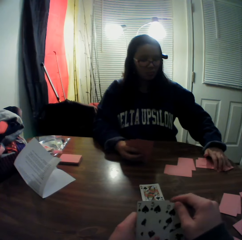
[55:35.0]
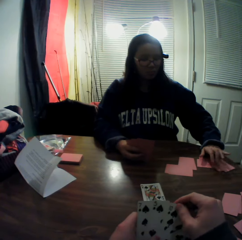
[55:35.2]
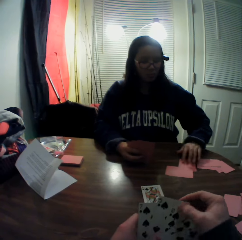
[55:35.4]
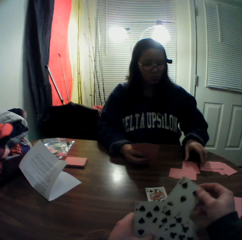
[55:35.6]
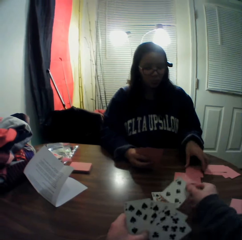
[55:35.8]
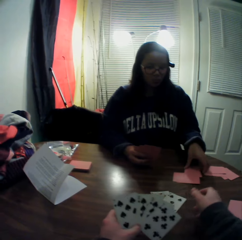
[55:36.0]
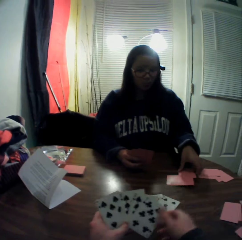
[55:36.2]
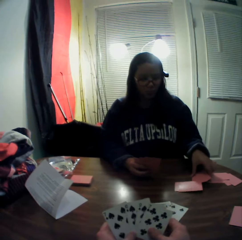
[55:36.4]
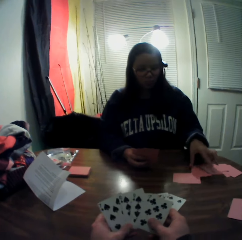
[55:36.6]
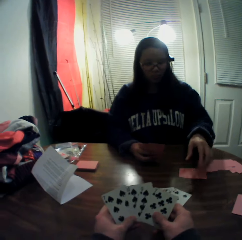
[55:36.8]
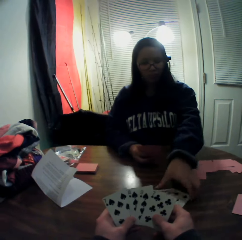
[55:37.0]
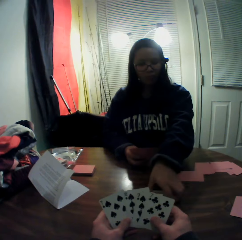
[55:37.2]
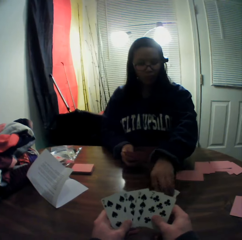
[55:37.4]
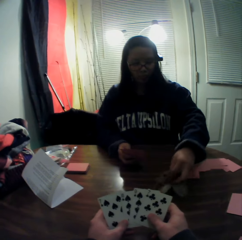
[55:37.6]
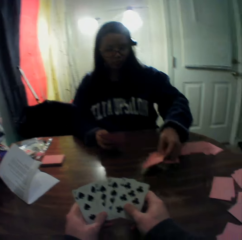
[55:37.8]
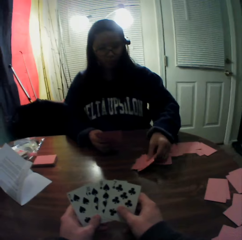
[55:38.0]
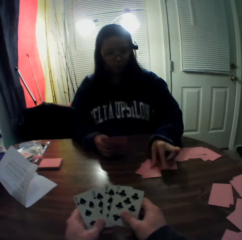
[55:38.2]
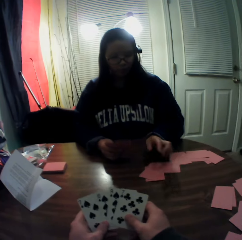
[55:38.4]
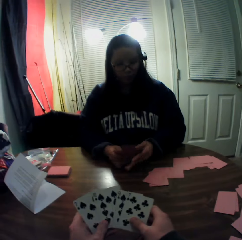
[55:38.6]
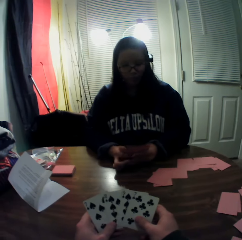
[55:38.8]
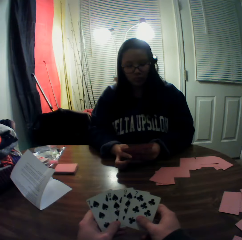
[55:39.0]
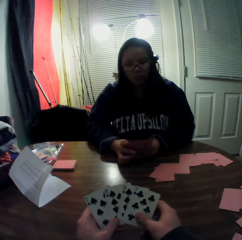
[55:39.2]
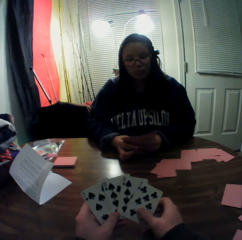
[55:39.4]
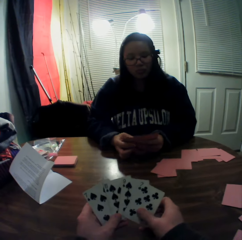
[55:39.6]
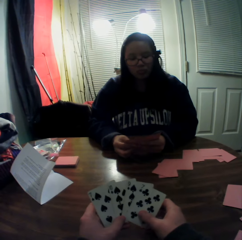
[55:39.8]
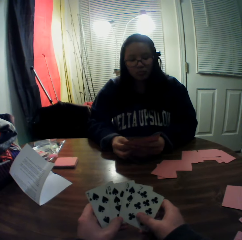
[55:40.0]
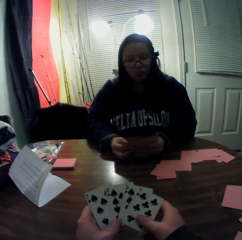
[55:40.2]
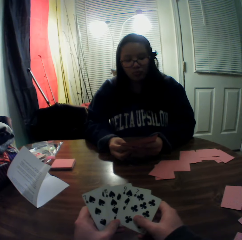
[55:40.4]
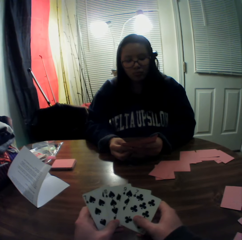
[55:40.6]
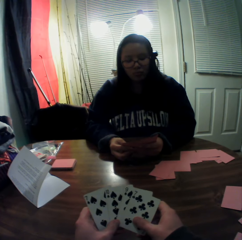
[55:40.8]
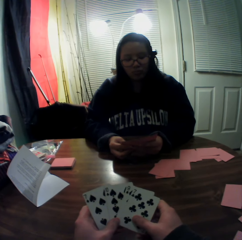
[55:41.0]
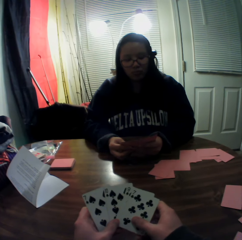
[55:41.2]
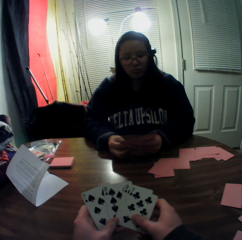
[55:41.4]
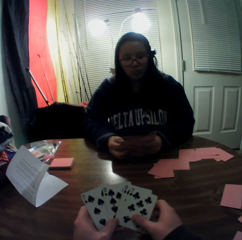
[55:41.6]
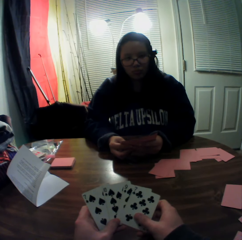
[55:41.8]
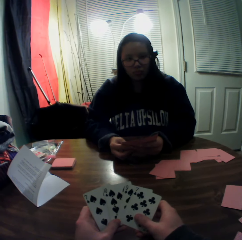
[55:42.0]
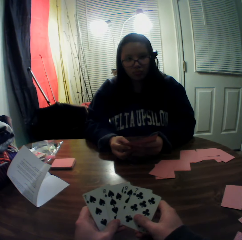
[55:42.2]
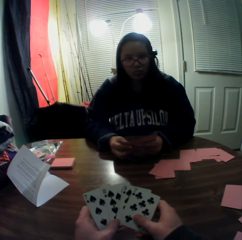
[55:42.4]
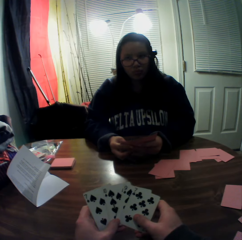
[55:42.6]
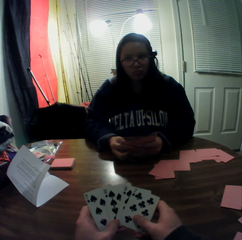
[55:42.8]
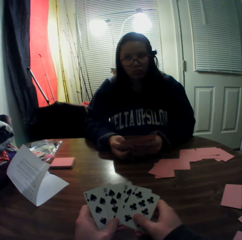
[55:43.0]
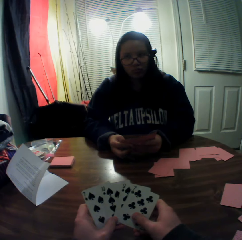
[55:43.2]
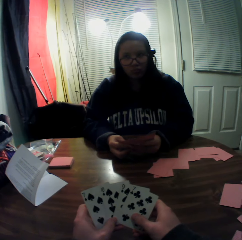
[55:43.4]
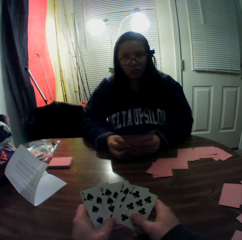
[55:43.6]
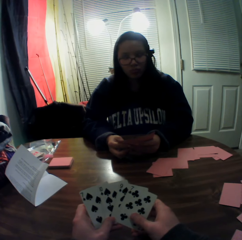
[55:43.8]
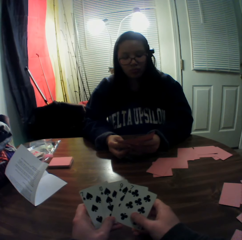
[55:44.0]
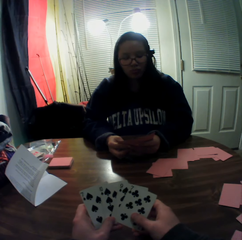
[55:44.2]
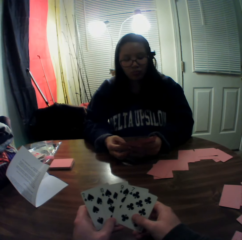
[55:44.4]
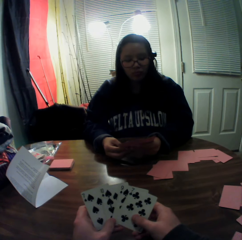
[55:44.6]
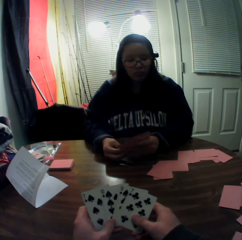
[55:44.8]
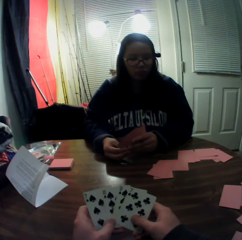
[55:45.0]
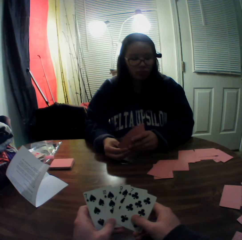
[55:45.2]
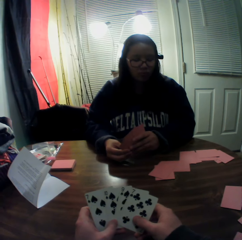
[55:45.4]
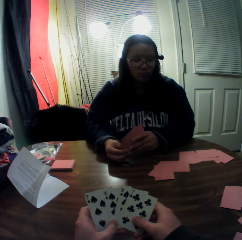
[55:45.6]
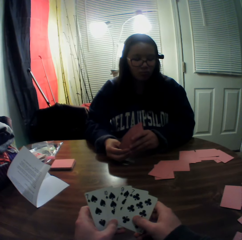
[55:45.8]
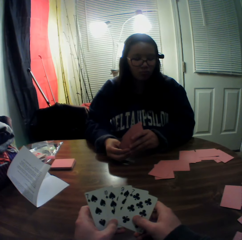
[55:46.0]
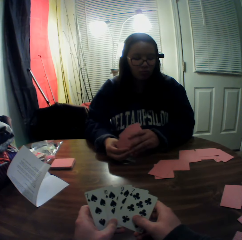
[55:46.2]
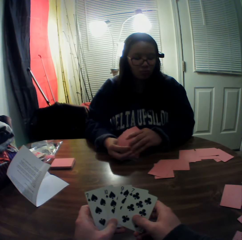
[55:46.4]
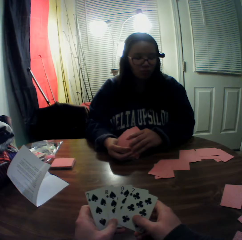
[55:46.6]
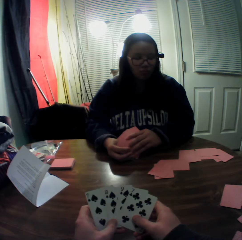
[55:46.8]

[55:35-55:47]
The camera wearer picks a card from the stack of cards in his hands with his right hand. He drops the card onto the table. The woman packs the stack of cards on the table with her right hand, picks up playing cards from the table, and drops the cards onto the table.

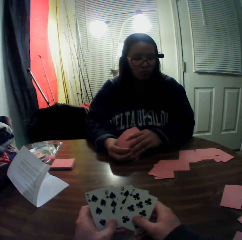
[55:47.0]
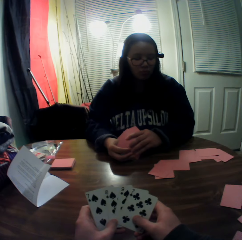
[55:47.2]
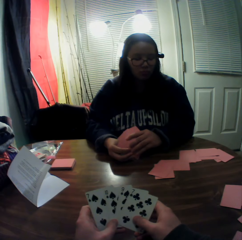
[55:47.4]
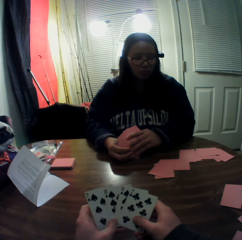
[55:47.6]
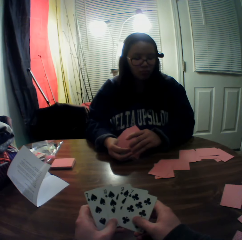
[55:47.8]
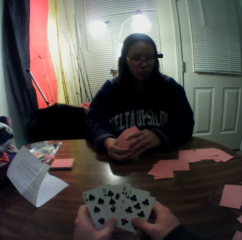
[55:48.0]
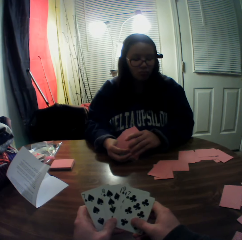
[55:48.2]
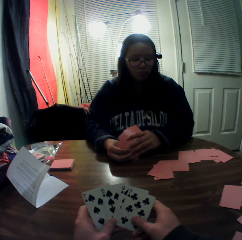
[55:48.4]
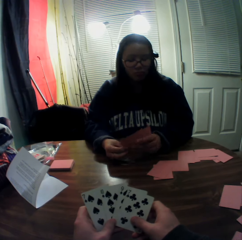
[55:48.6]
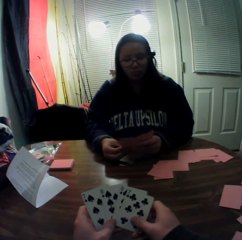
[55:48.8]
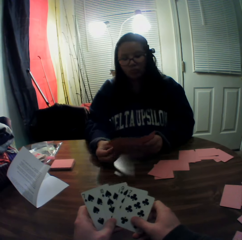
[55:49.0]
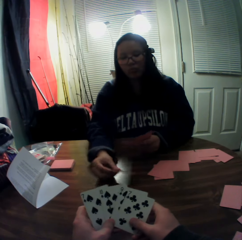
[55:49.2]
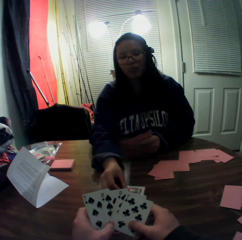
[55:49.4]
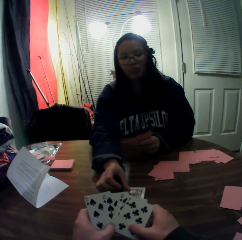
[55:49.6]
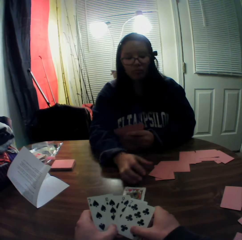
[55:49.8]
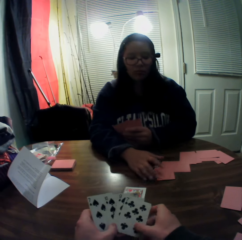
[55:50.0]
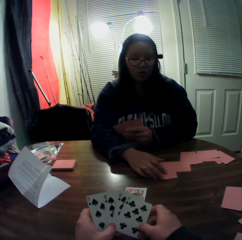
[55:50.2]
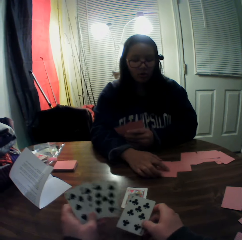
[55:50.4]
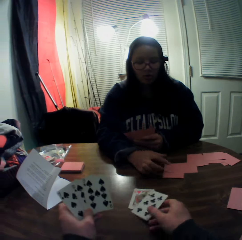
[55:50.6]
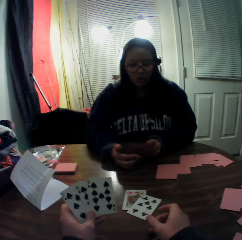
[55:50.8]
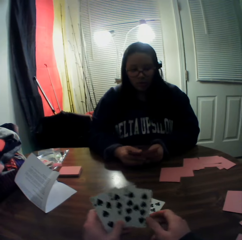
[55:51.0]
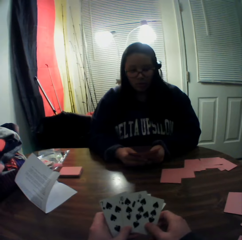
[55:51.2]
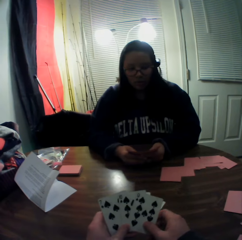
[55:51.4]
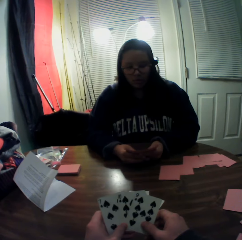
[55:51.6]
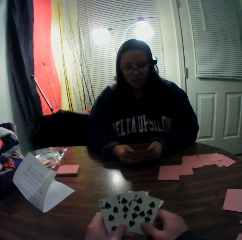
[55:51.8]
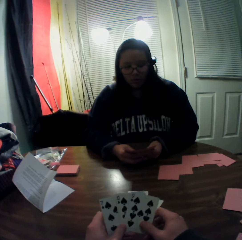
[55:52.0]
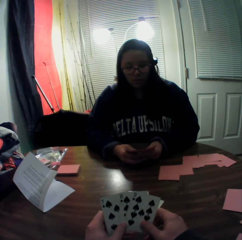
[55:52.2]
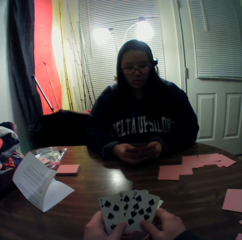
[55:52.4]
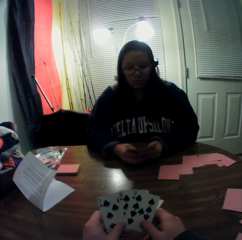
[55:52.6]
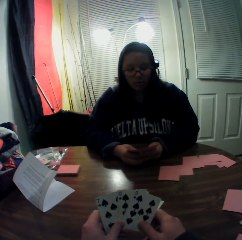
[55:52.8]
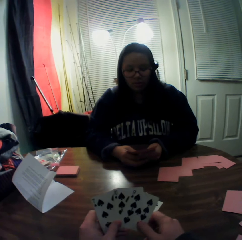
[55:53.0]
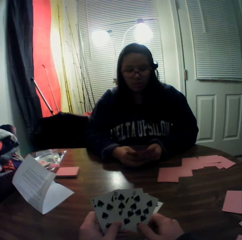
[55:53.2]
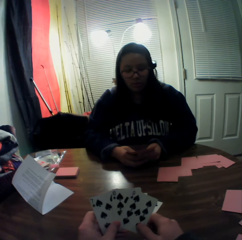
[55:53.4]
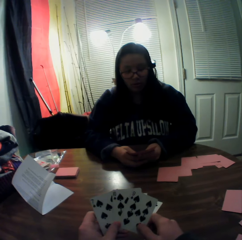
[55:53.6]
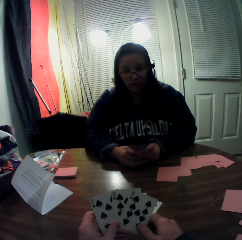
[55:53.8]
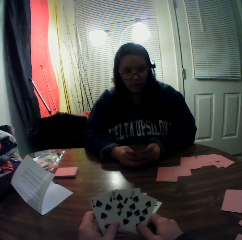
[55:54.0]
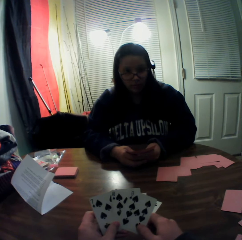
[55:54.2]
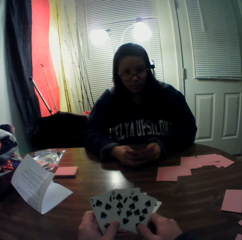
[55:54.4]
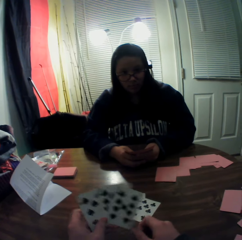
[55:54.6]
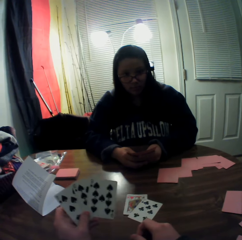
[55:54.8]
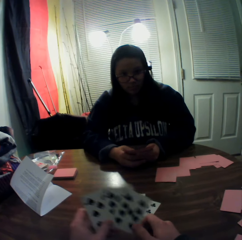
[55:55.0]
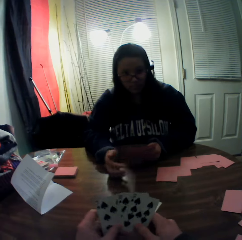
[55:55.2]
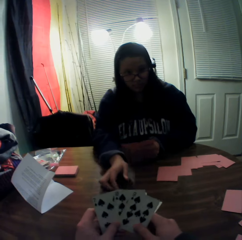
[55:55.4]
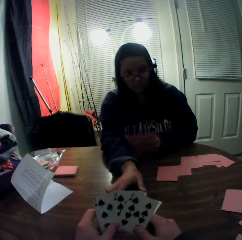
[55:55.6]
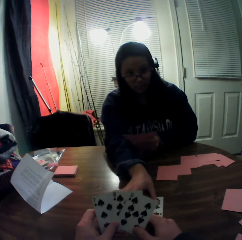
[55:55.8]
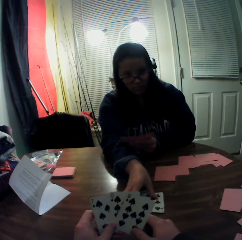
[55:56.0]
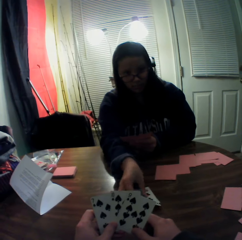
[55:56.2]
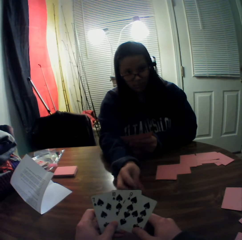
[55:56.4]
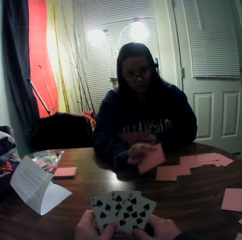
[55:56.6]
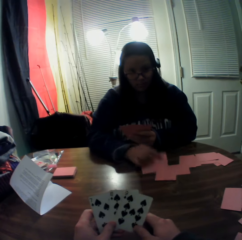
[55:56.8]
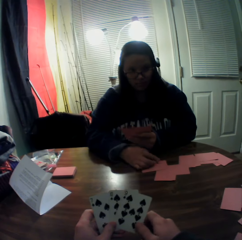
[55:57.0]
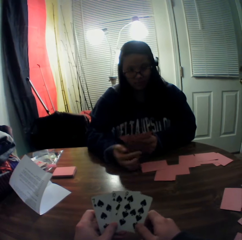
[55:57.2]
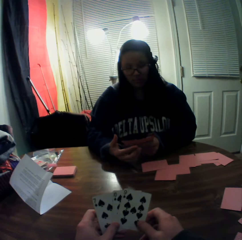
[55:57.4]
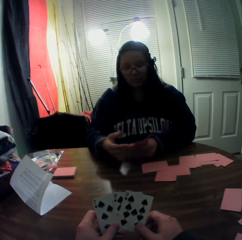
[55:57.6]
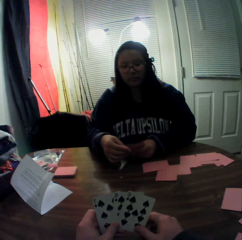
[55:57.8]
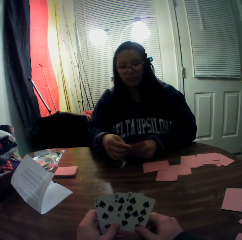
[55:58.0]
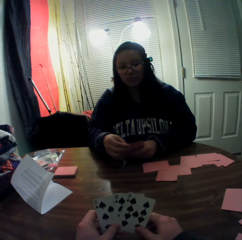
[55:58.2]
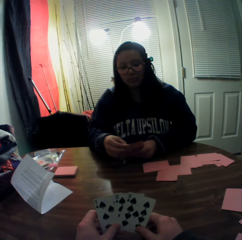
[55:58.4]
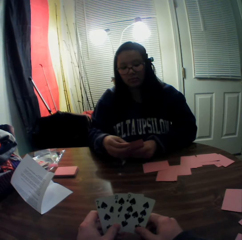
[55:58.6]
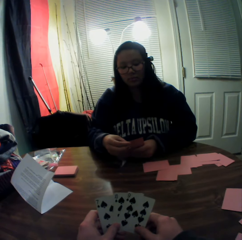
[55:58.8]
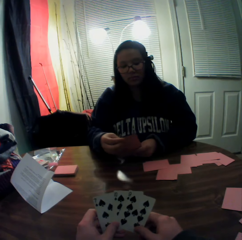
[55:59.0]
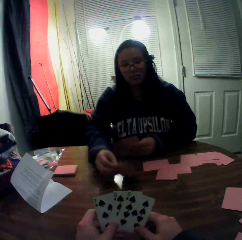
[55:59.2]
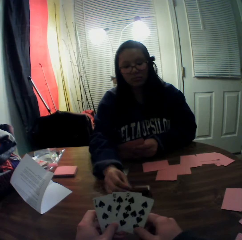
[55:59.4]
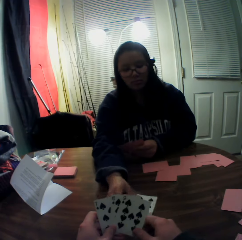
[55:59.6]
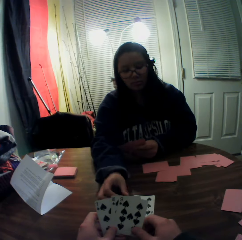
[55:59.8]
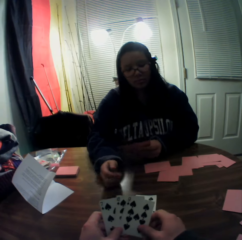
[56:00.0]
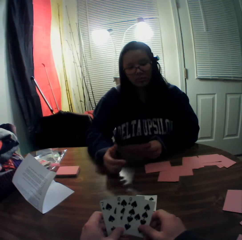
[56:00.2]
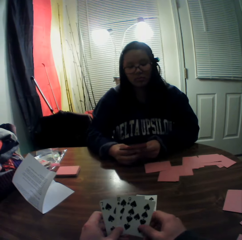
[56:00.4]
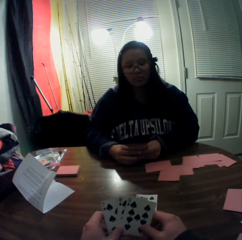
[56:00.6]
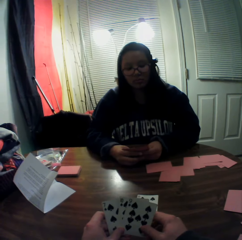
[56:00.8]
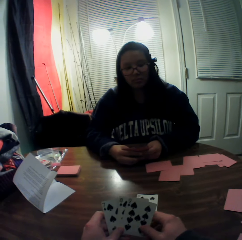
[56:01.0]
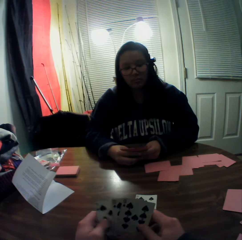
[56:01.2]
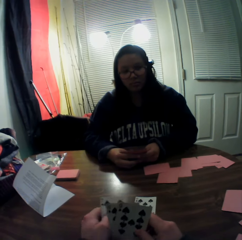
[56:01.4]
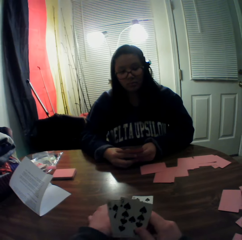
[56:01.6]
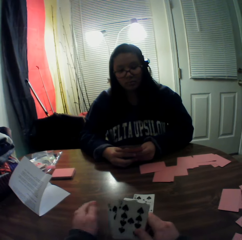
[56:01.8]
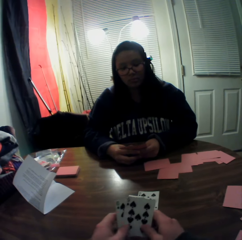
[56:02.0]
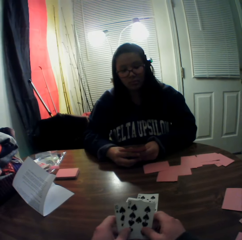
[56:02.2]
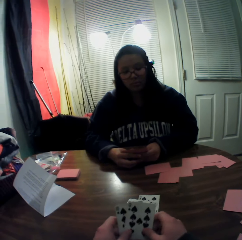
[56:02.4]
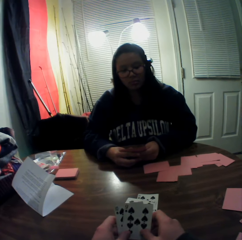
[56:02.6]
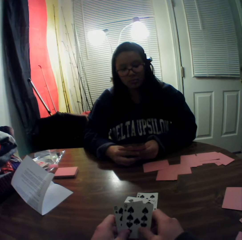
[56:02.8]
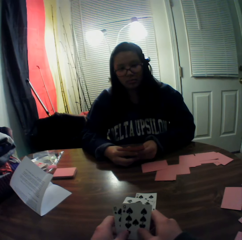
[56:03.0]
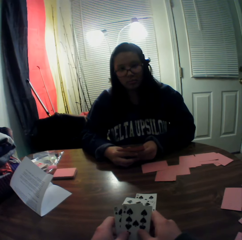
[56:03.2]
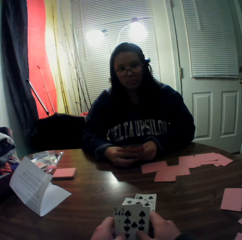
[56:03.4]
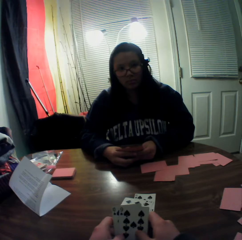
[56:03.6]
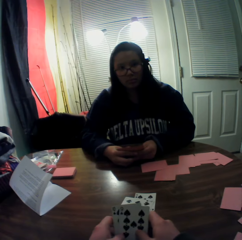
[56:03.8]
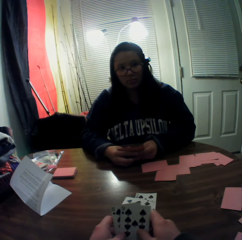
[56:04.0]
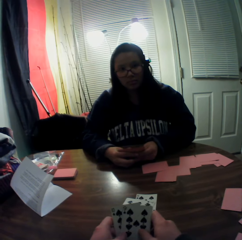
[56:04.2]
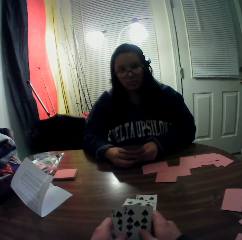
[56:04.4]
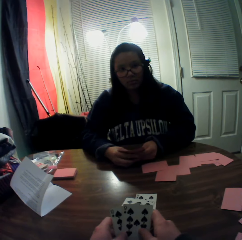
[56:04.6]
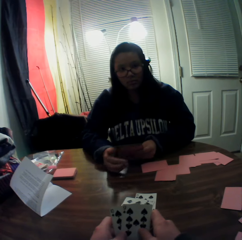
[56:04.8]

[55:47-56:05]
The woman picks a card from the stack of cards in her hands with her right hand, places the card onto the table, and moves the stack of cards on the table with her right hand. The camera wearer picks a card from the stack of cards in his hands with his right hand. He drops the card onto the table. The woman moves the stack of cards on the table with her right hand, picks playing cards from the table, and drops the cards onto the table. The woman picks a card from the stack of cards in her hands with her right hand and drops the cards onto the table. The camera wearer picks a card from the stack of cards in his hands with his right hand. He drops the card onto the table.
